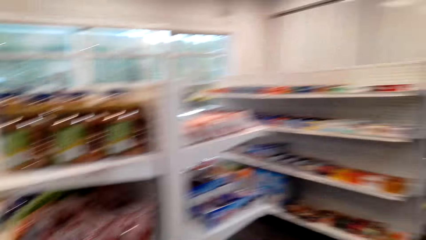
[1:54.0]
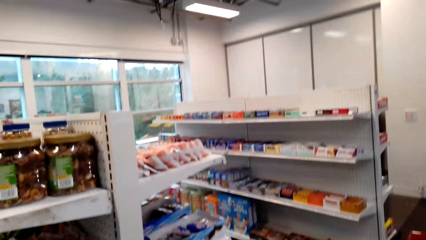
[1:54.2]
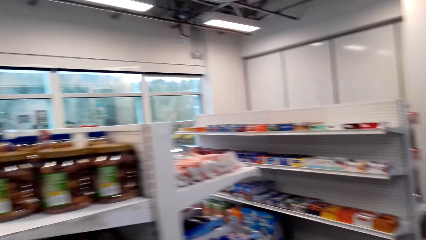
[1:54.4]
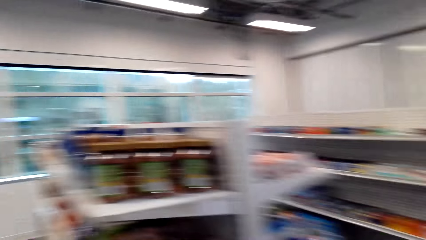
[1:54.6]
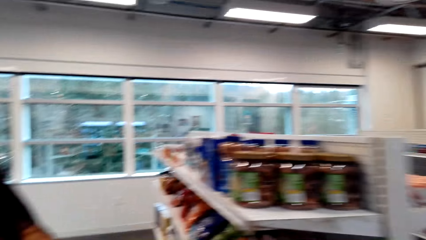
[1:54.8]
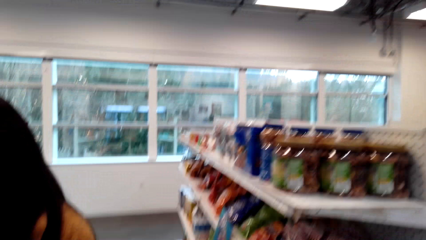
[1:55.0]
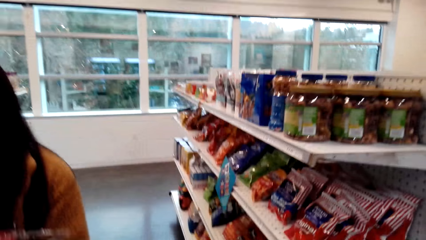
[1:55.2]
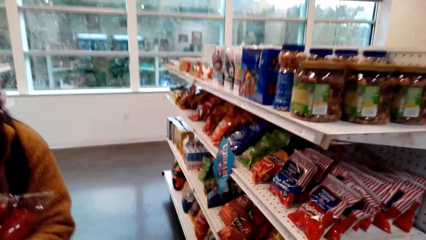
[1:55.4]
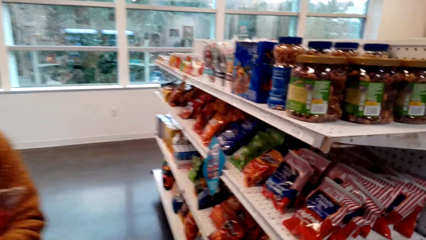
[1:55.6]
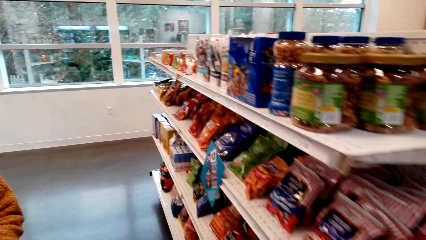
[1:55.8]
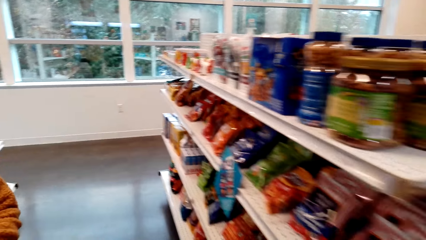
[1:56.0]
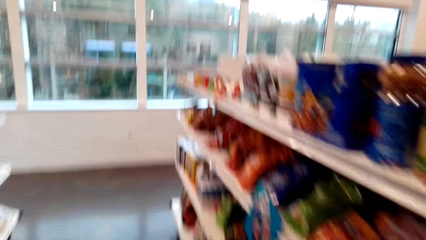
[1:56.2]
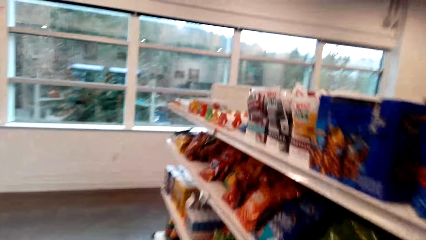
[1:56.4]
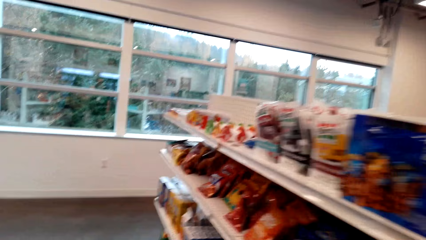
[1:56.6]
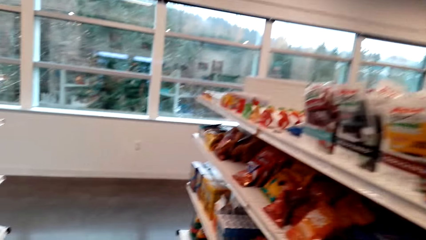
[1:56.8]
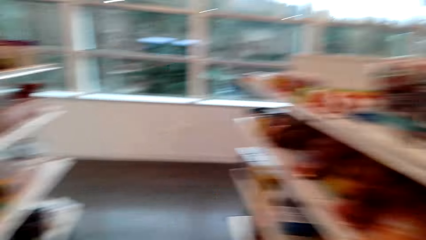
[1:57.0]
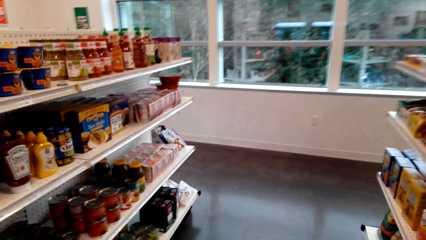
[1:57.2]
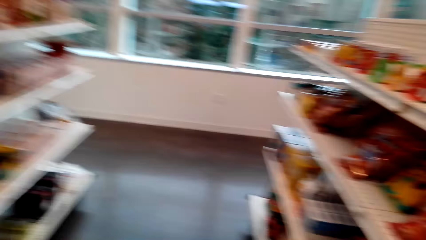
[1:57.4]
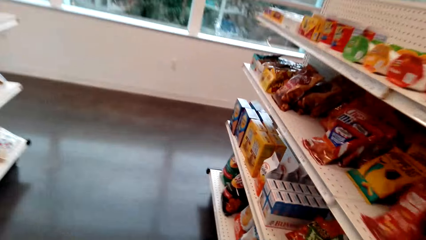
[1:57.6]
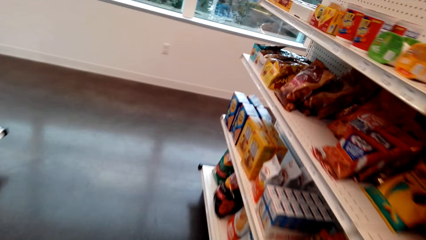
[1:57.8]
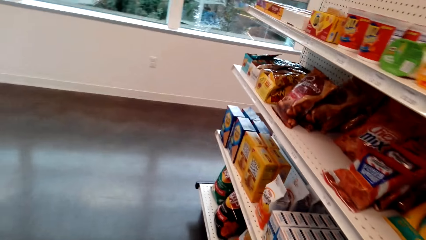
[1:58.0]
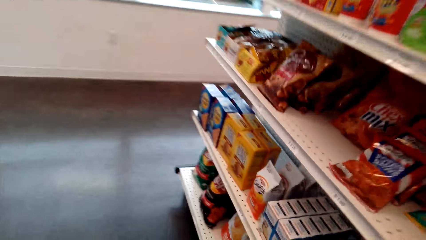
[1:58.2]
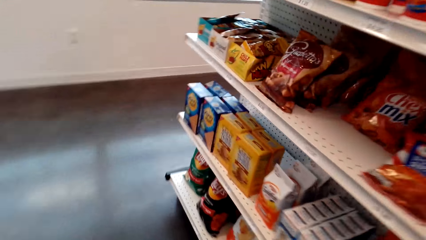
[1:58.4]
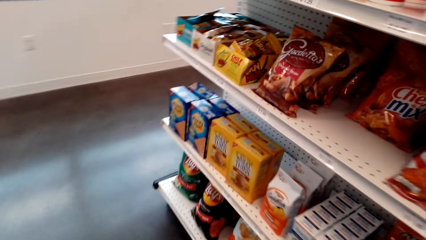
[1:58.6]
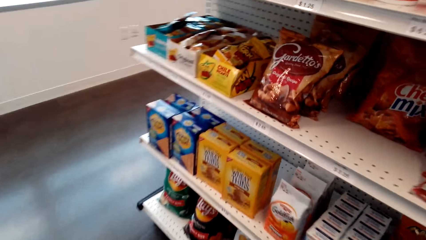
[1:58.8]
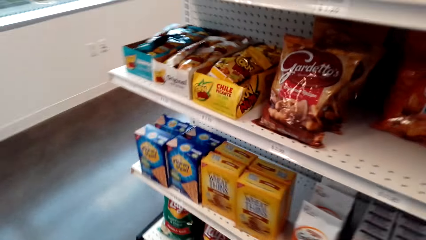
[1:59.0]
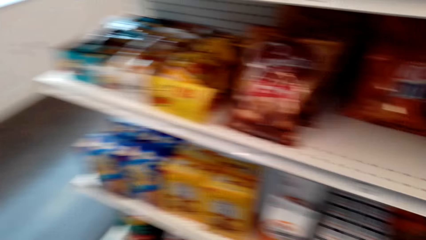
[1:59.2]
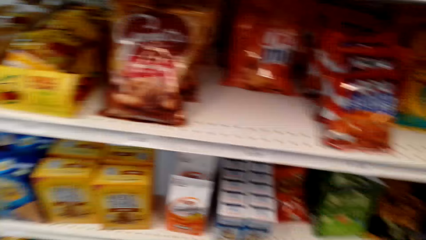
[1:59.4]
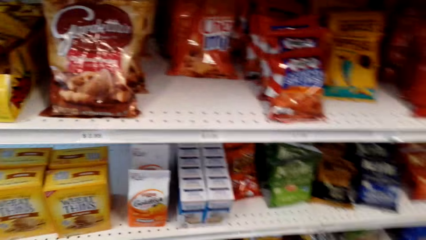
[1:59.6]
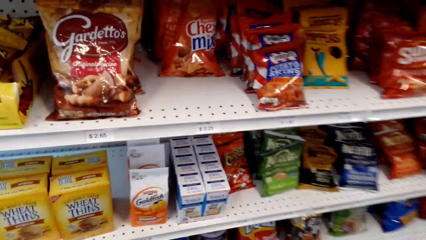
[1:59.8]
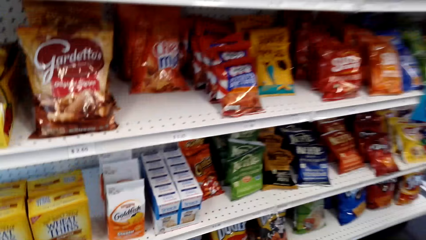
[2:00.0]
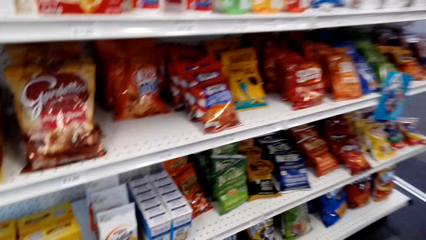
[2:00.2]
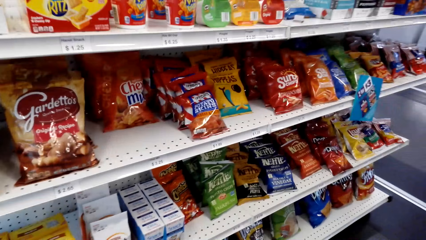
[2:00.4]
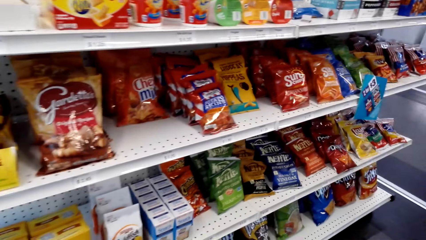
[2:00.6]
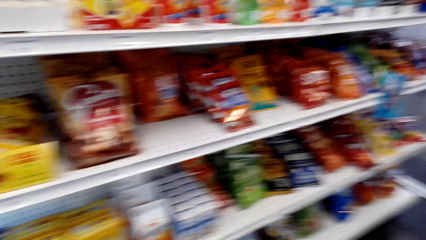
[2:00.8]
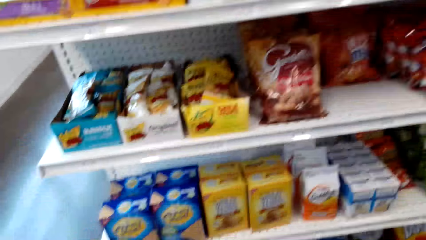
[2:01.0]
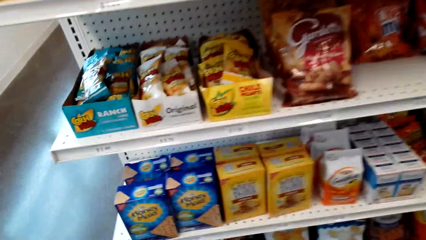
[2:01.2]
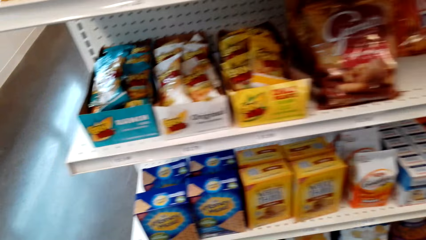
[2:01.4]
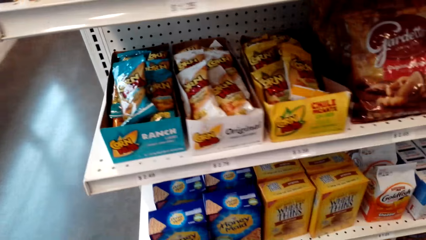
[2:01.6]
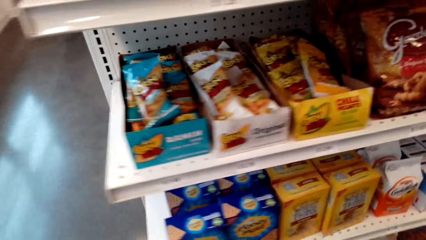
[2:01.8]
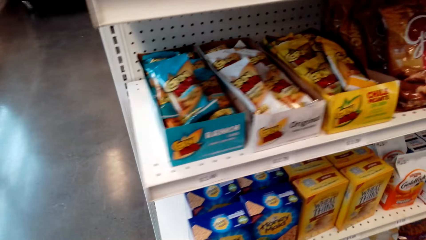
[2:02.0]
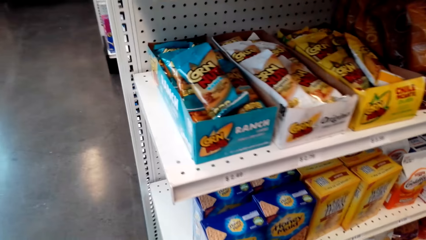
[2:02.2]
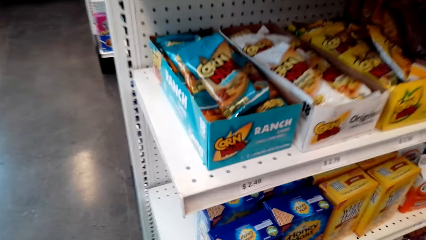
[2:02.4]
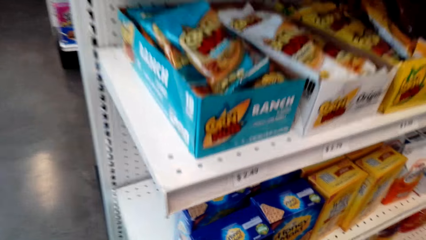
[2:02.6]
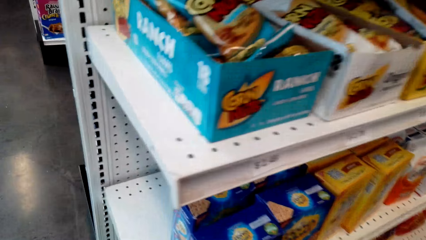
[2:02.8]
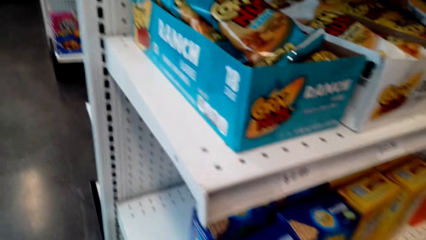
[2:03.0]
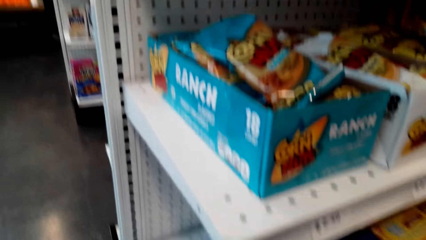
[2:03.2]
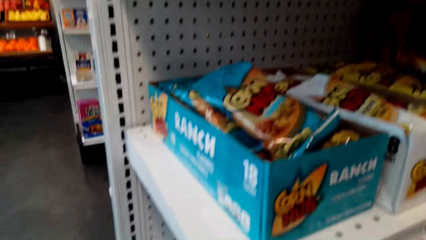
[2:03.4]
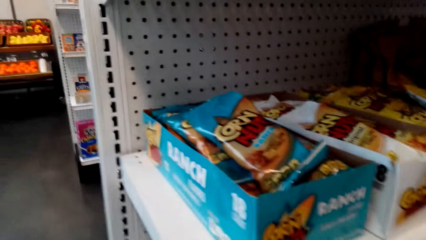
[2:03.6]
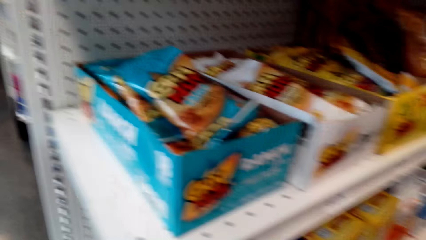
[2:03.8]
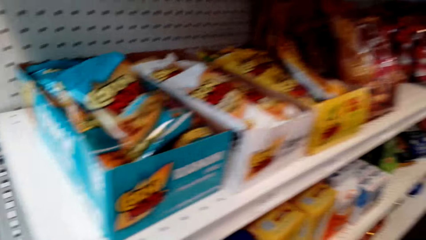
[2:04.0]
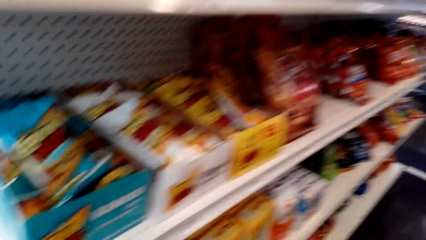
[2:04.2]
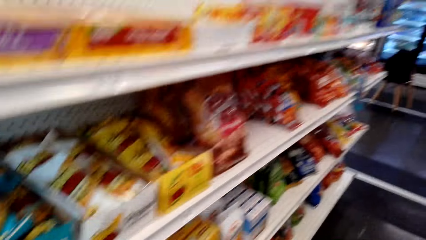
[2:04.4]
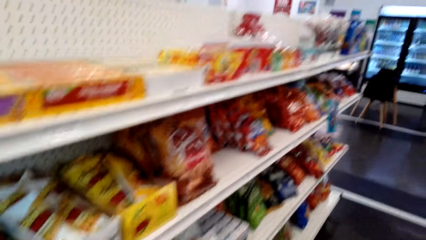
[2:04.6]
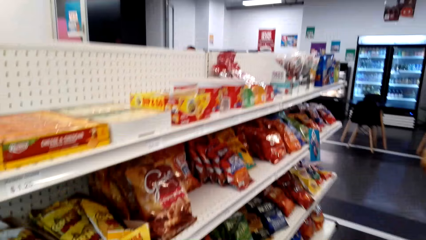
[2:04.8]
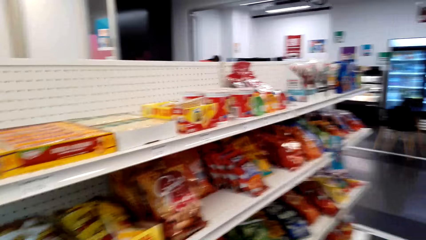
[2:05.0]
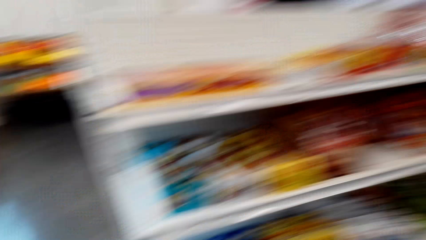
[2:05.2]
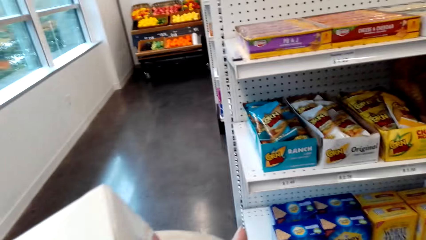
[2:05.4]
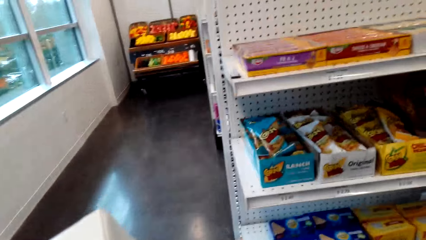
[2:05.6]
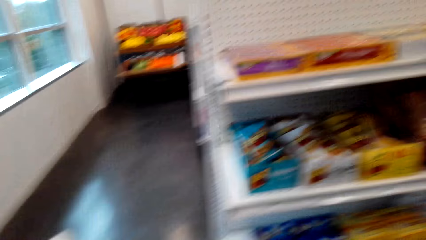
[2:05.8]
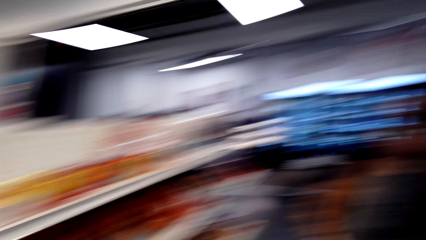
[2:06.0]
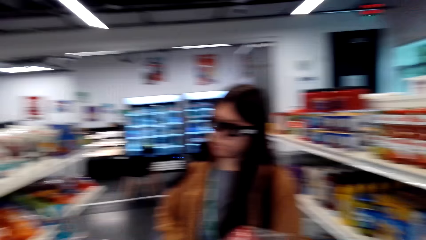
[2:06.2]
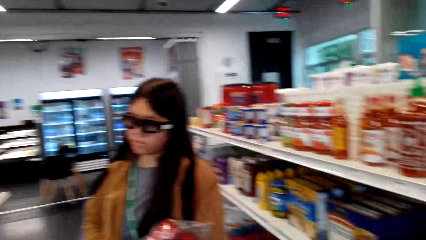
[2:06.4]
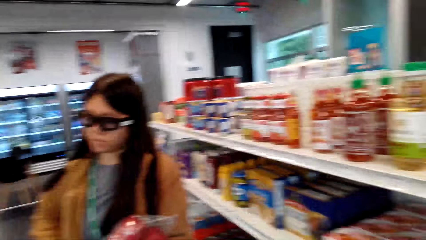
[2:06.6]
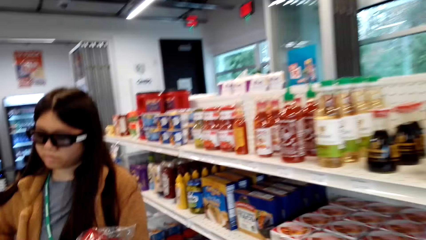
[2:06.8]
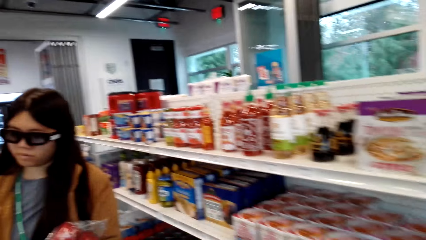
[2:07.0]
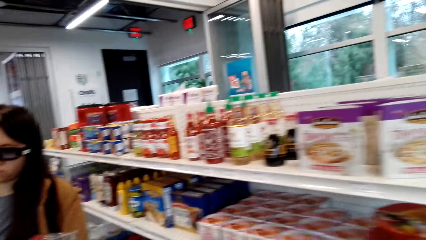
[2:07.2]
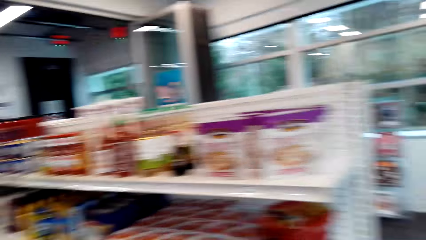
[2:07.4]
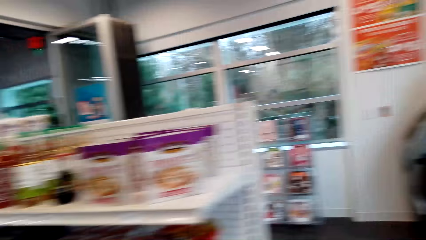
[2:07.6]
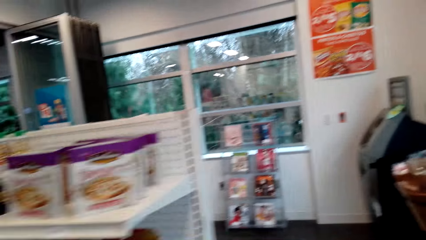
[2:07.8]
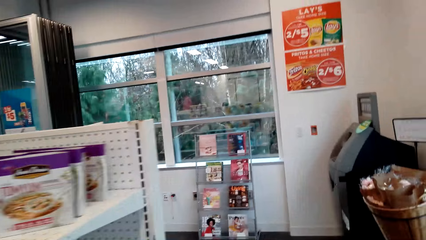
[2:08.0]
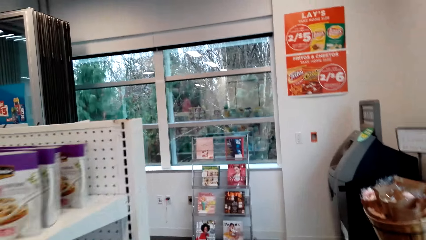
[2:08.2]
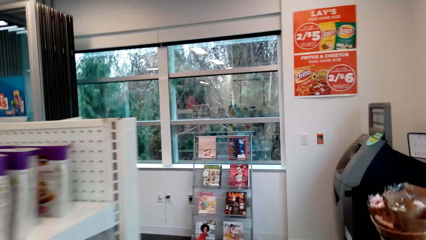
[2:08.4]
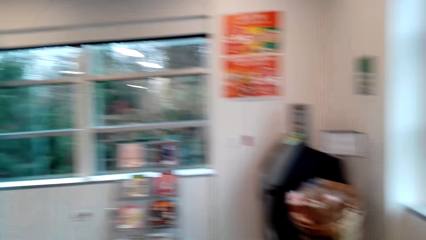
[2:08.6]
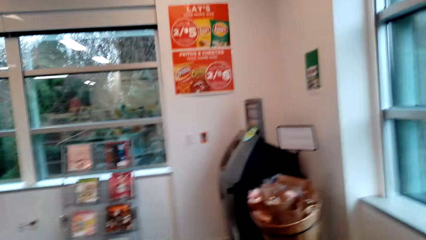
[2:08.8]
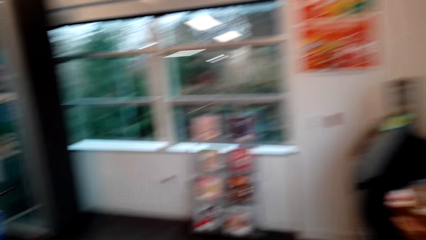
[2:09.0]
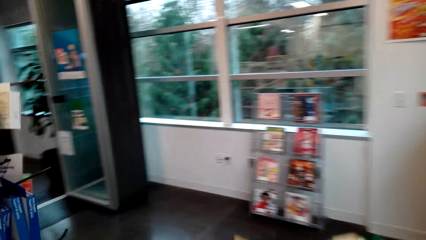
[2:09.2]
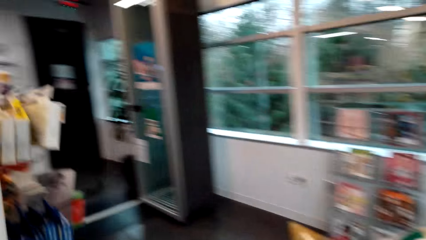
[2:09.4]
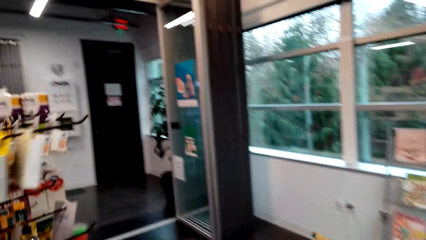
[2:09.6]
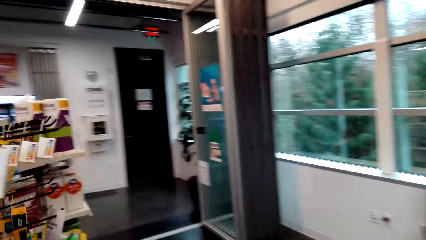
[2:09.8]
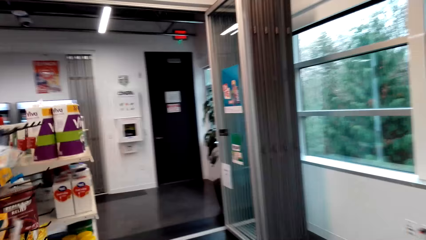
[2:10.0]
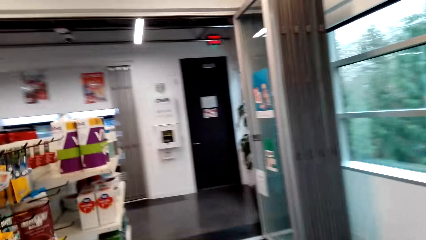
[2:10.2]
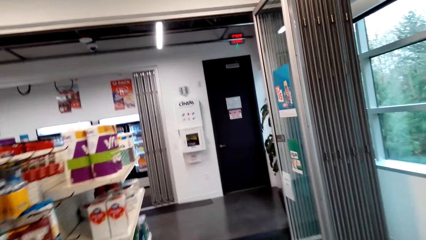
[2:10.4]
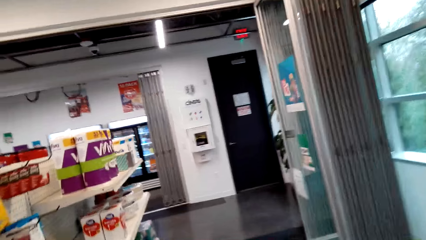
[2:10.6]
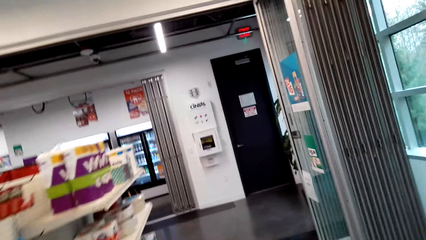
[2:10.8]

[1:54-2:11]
The camera wearer looks around. They talk with a lady. They talk with the lady again. They walk around. They talk with the lady, look around, talk with the lady, look around, talk with the lady, and walk around.
